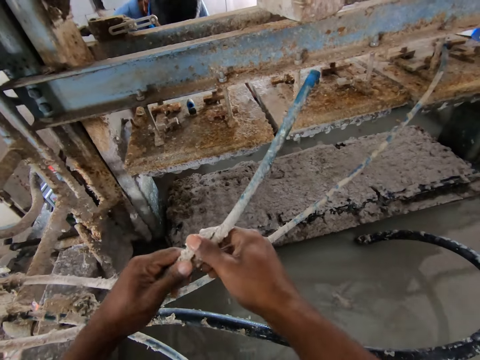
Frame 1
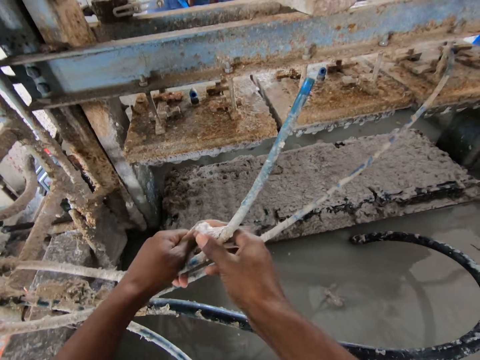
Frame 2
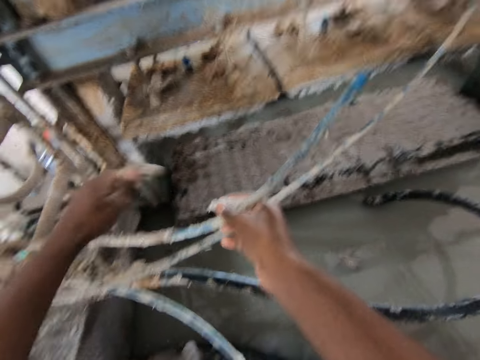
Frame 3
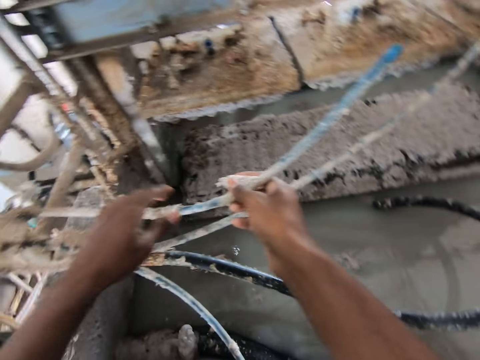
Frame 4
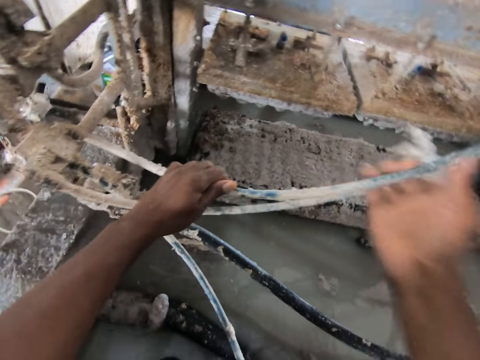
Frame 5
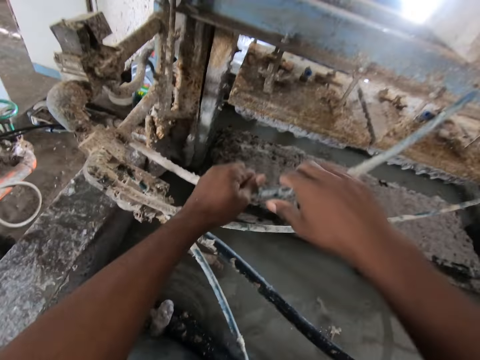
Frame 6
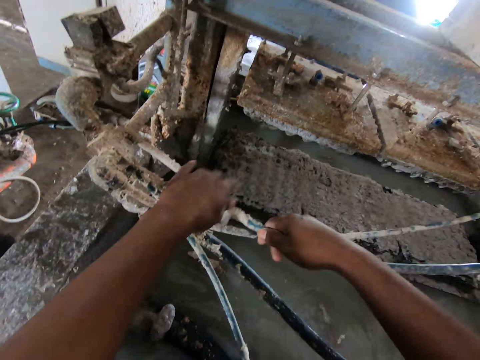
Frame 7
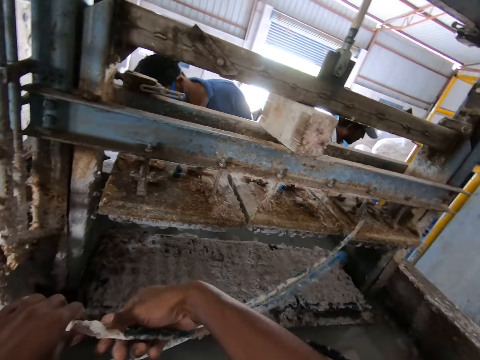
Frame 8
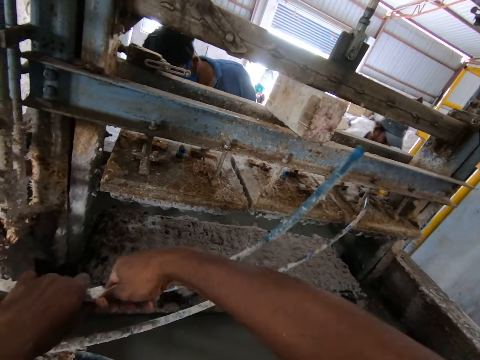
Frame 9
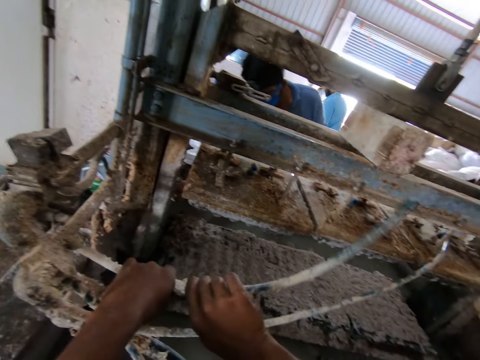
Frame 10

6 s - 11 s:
The camera wearer removes the dirt on the pipe or cable with his hands.

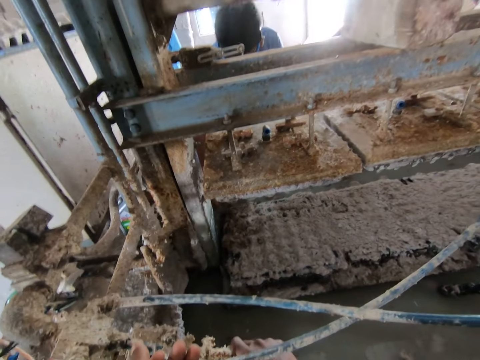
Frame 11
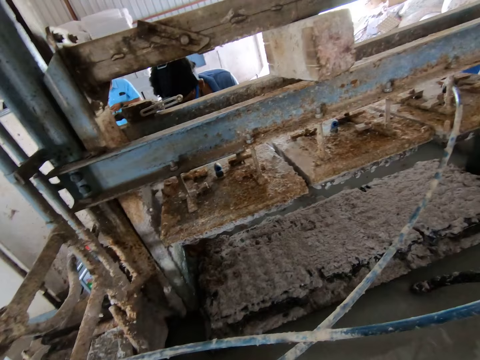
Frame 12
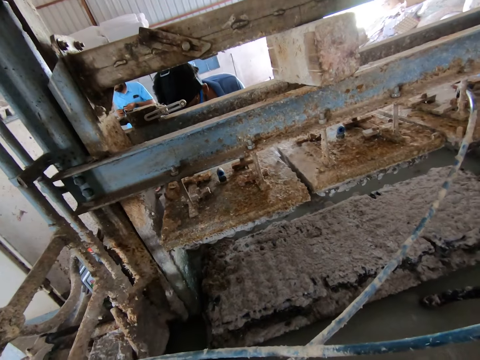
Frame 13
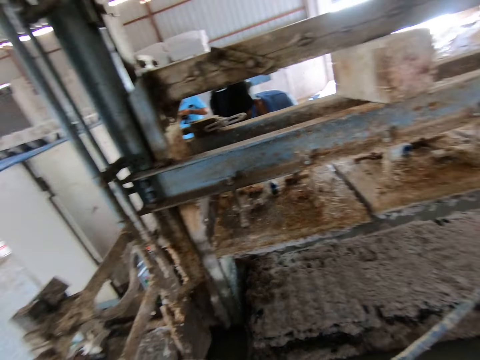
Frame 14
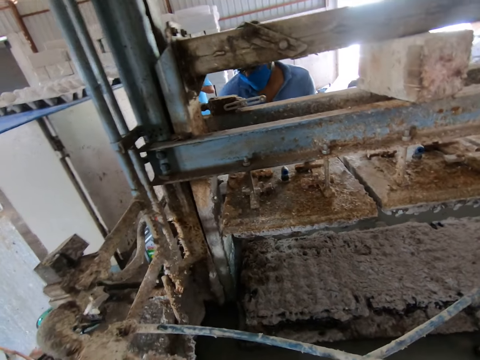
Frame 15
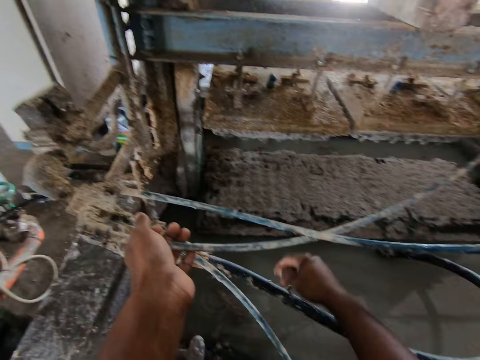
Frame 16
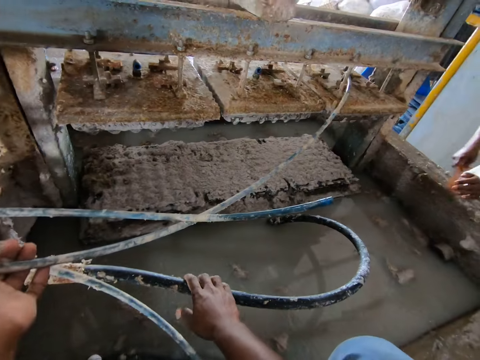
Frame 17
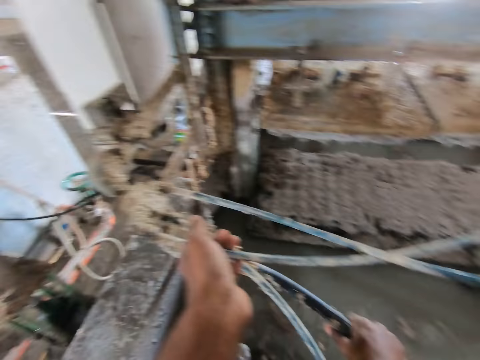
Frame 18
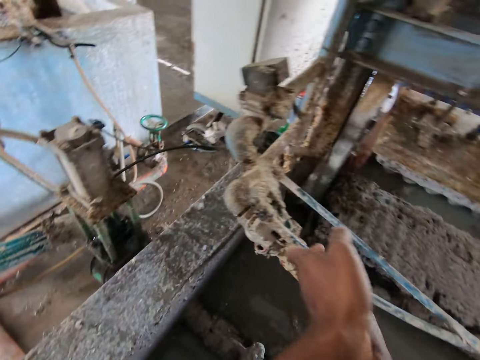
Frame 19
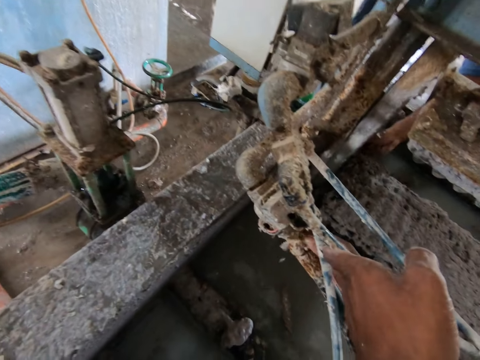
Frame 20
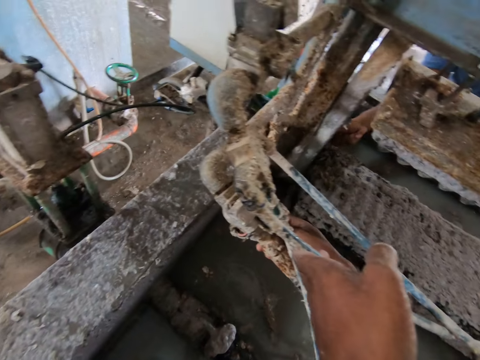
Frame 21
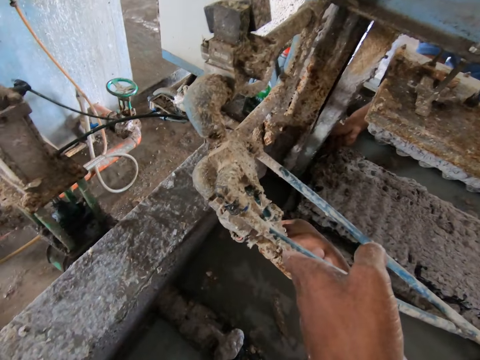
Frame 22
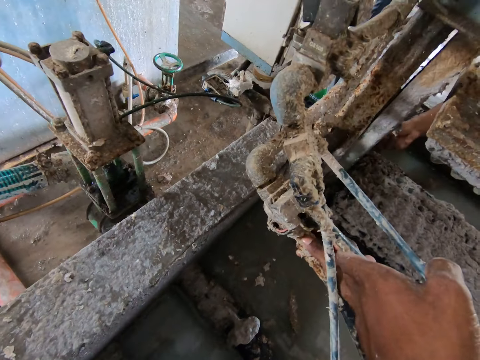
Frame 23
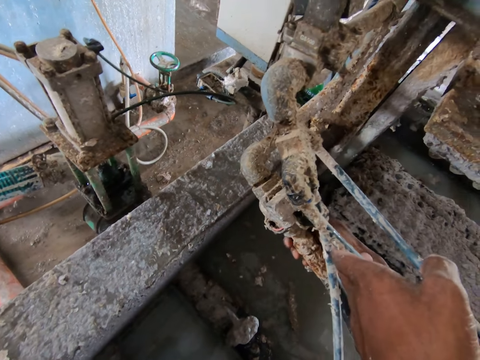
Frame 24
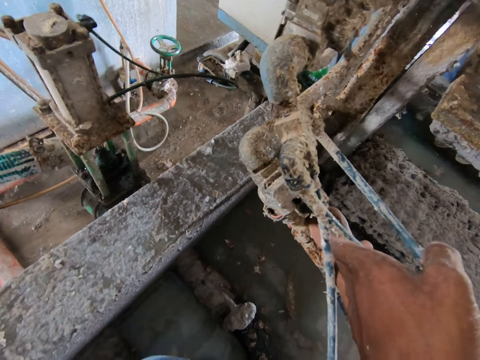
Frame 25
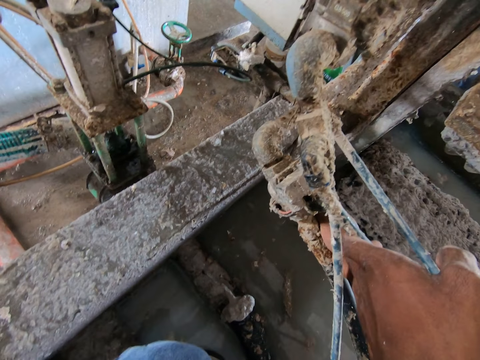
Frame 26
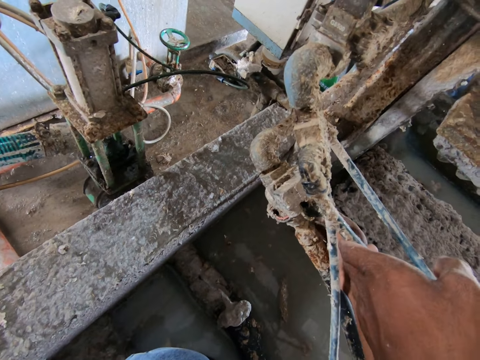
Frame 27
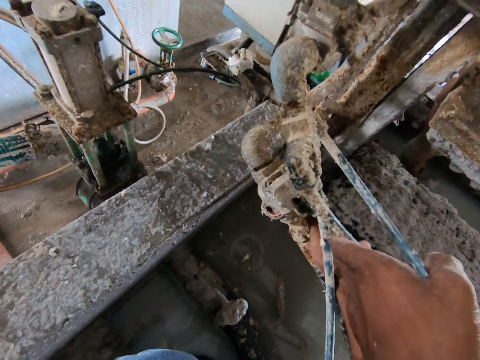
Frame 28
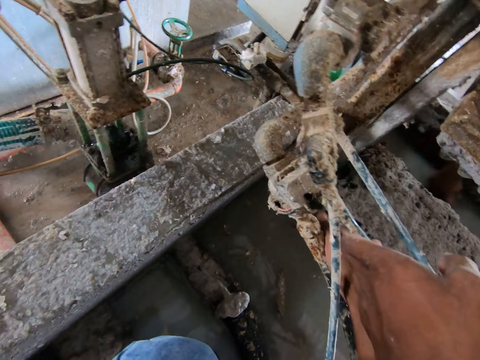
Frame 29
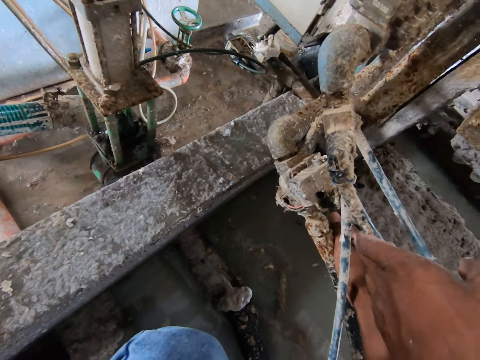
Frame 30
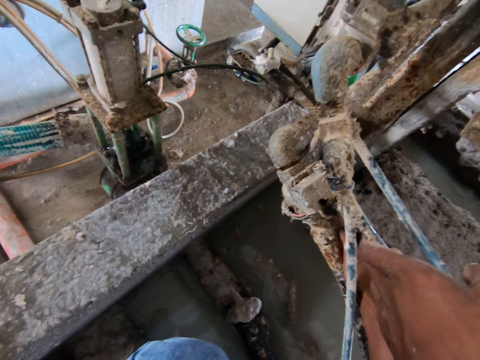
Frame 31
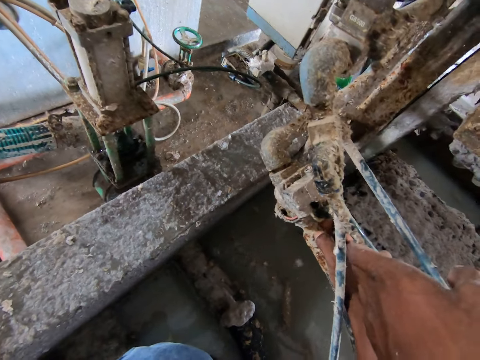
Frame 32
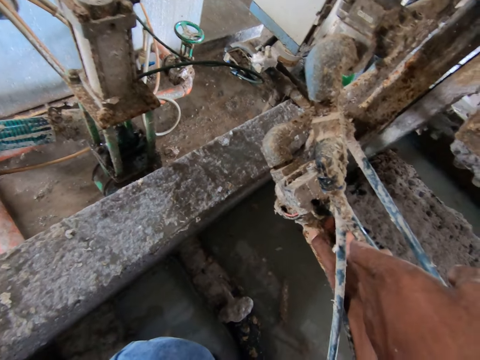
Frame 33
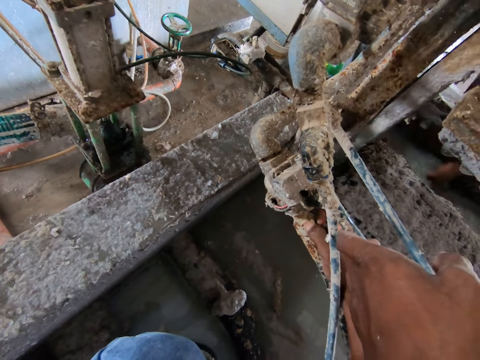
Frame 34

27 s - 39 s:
The camera wearer looks around the factory. They remove the dirt from the cable. They interact with a man. They remove the dirt from the cable. They interact with the man.

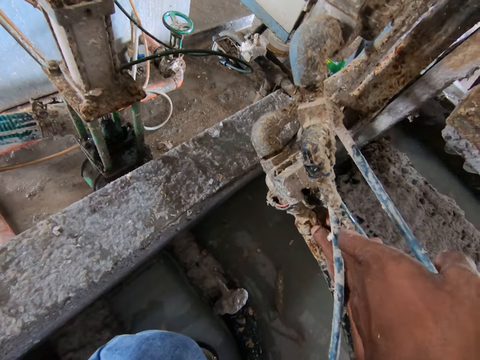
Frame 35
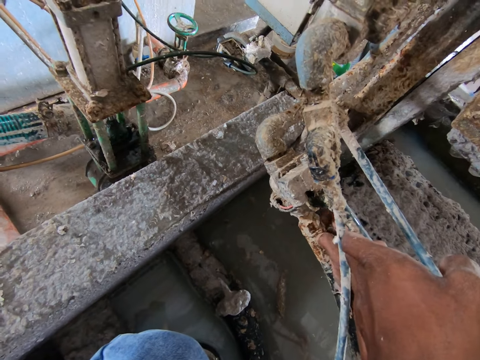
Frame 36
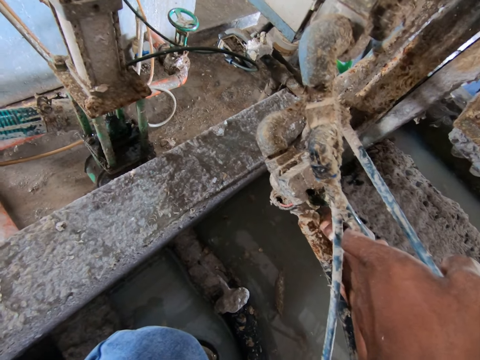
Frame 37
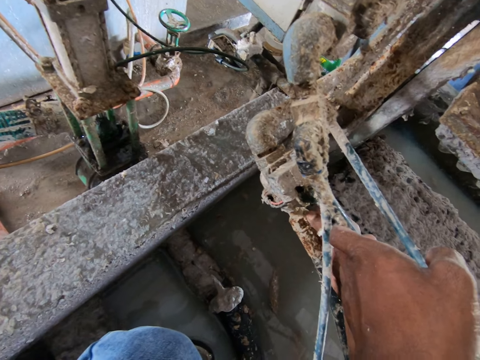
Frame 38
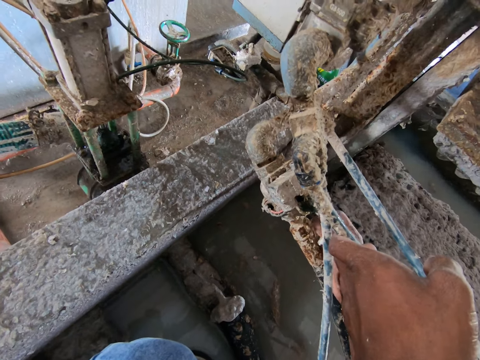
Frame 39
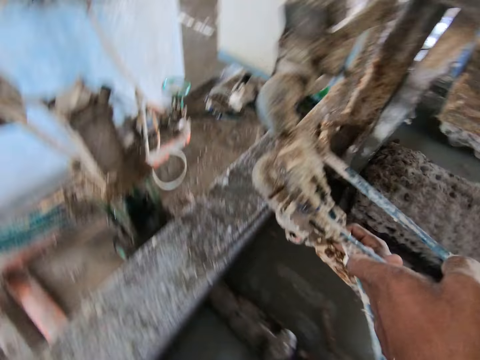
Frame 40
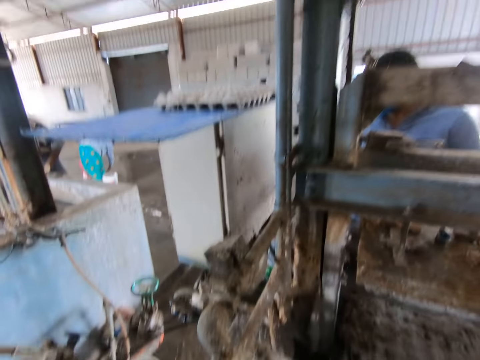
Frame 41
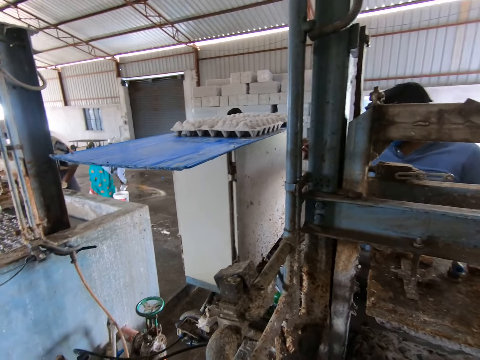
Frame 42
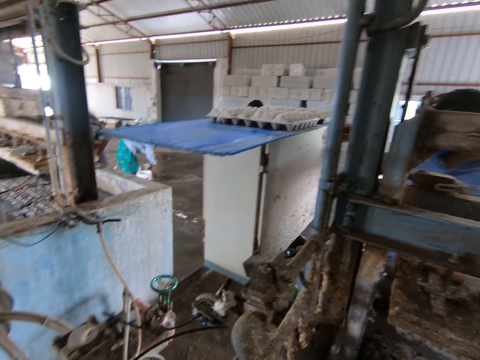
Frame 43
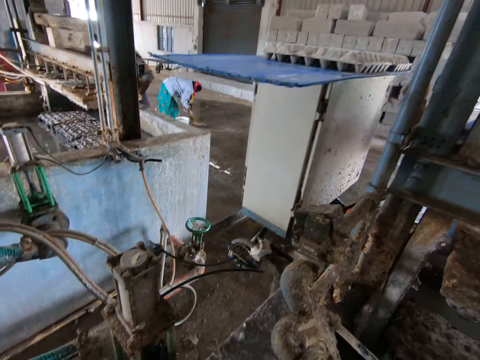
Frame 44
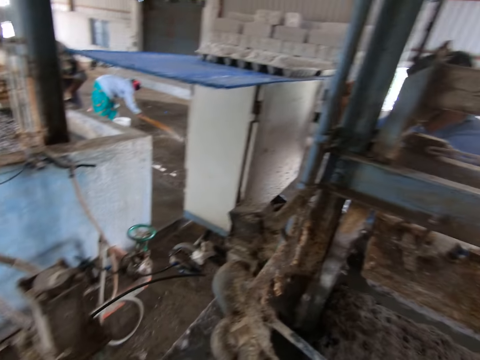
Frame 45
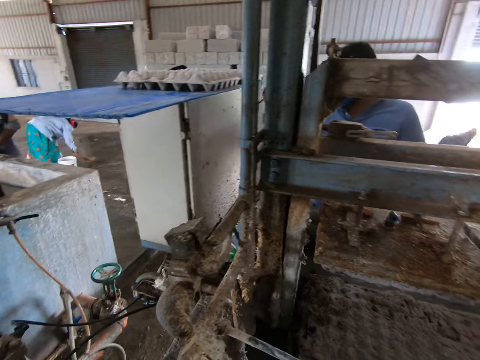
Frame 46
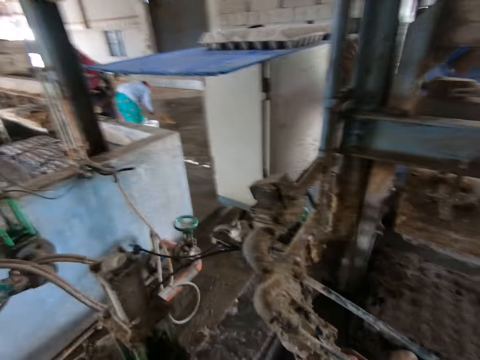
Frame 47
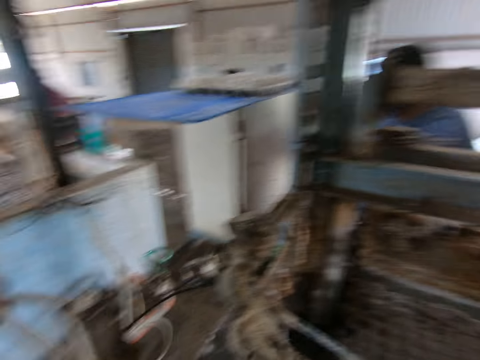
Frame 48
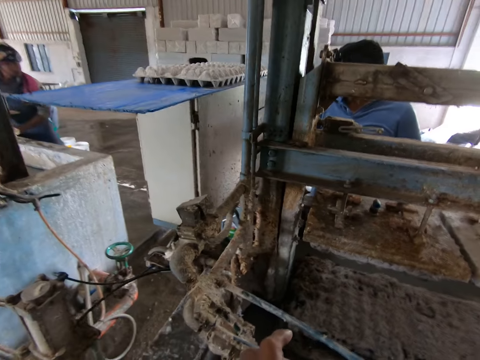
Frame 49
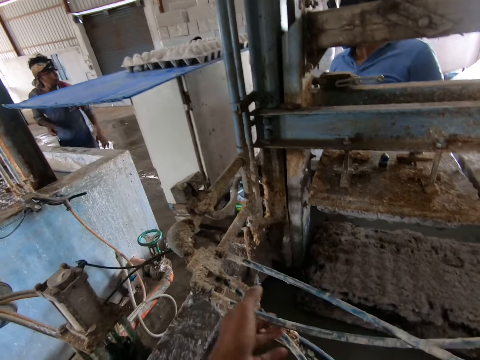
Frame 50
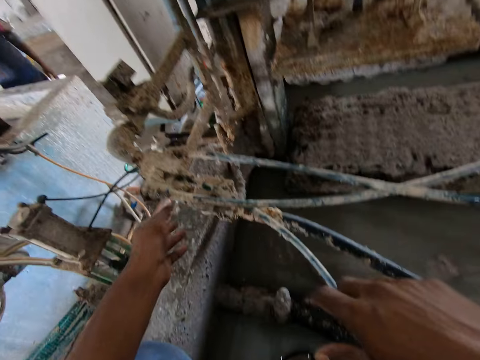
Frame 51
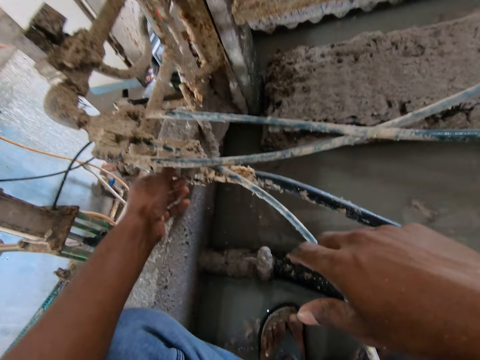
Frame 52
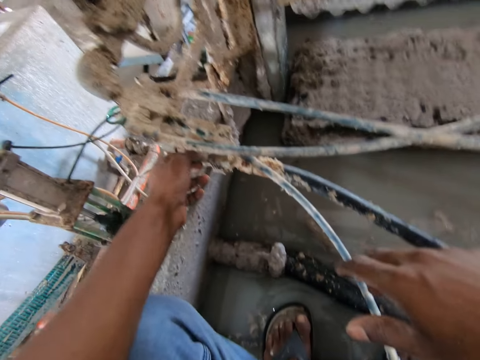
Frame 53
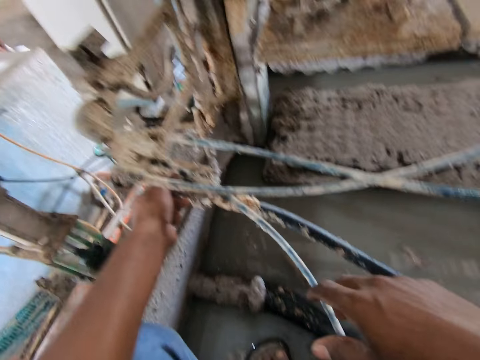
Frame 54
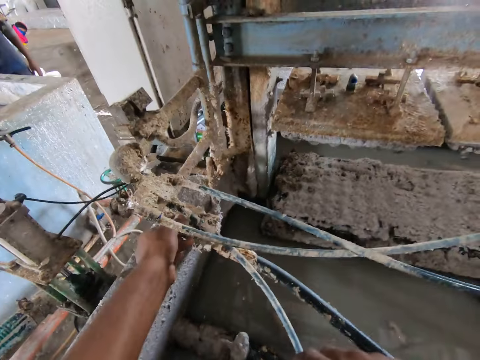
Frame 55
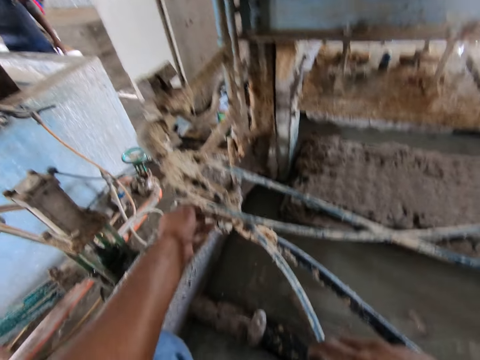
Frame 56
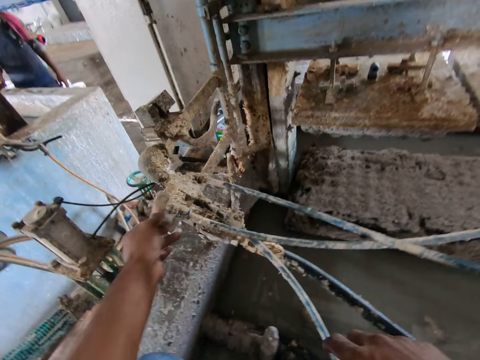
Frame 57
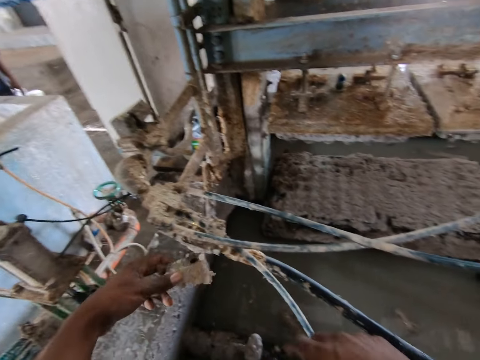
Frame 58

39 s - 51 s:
The camera wearer removes the dirt from the cable. He looks around the factory. He shakes the pipe and holds the pipe with his hands. He removes a part of the machine or joint in the machine with his left hand.
